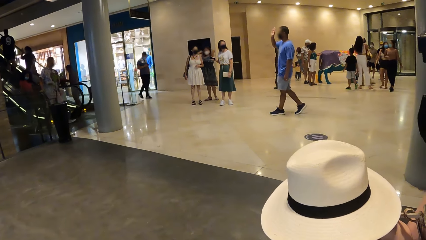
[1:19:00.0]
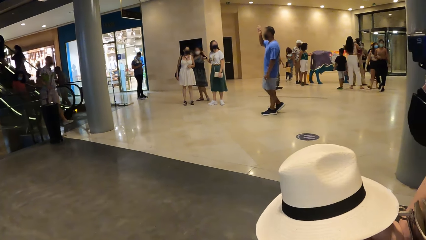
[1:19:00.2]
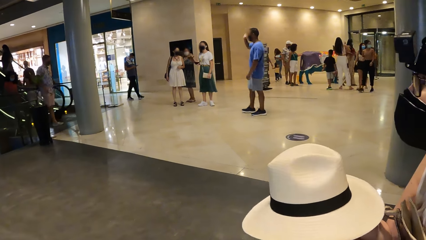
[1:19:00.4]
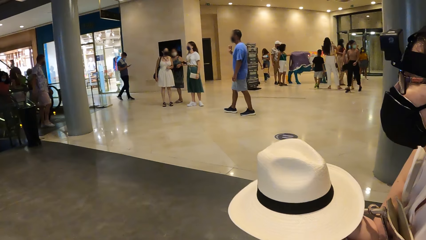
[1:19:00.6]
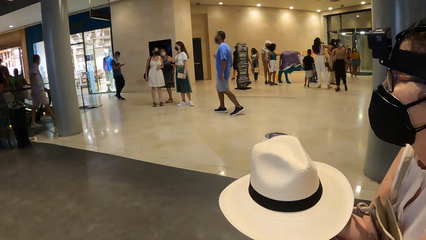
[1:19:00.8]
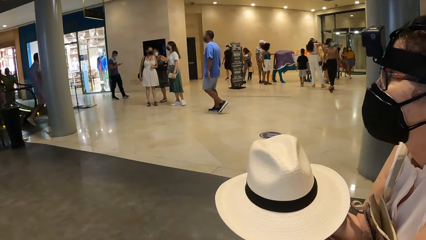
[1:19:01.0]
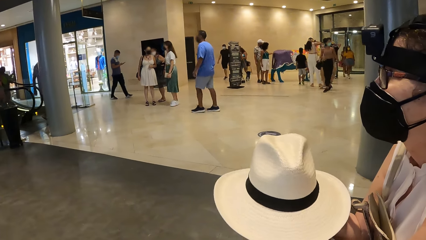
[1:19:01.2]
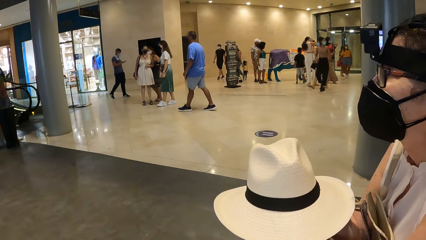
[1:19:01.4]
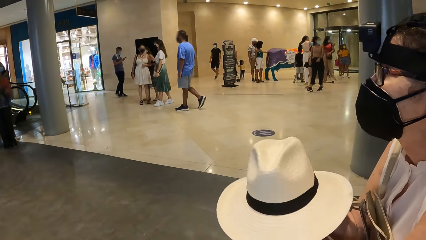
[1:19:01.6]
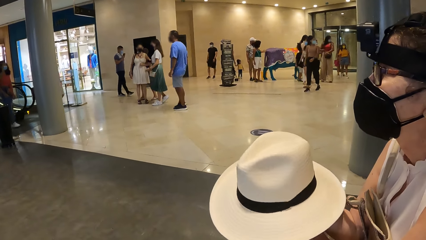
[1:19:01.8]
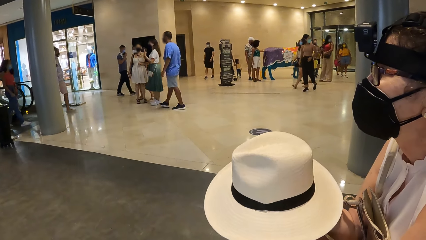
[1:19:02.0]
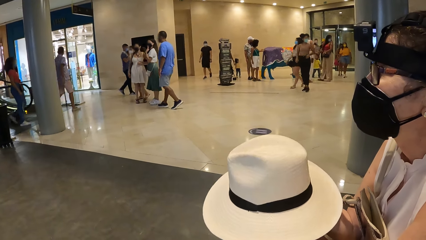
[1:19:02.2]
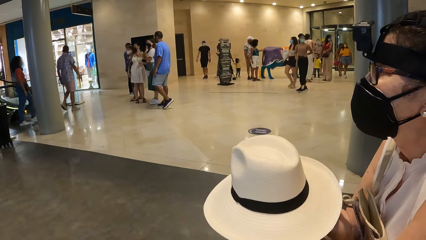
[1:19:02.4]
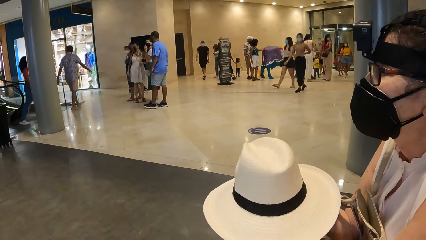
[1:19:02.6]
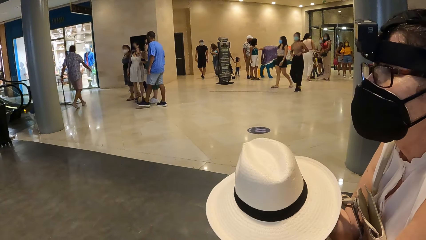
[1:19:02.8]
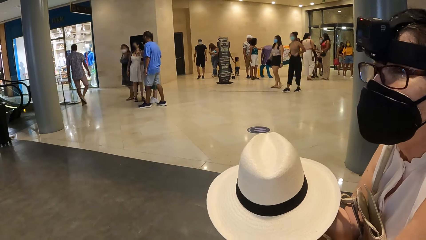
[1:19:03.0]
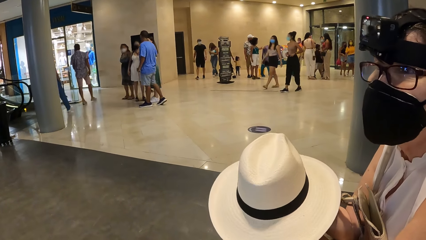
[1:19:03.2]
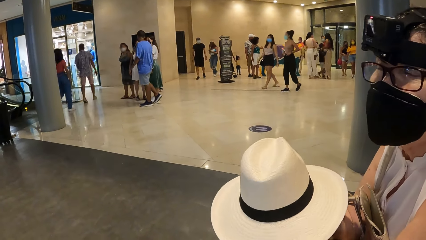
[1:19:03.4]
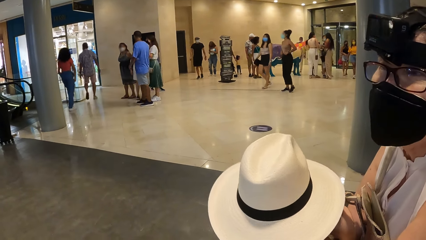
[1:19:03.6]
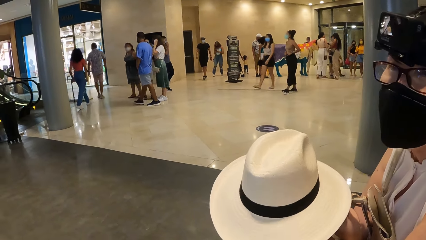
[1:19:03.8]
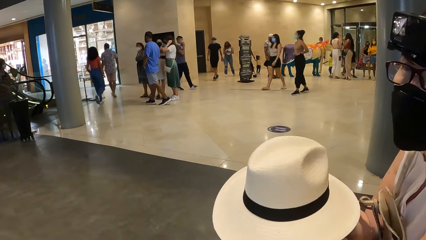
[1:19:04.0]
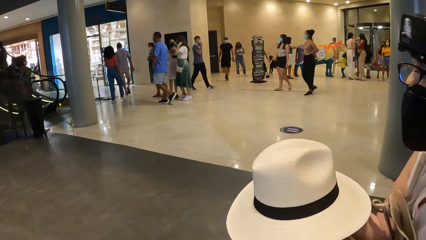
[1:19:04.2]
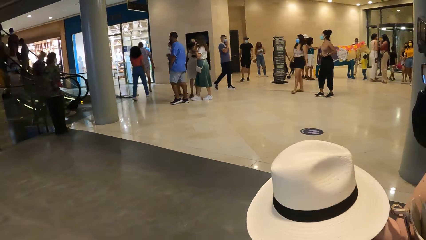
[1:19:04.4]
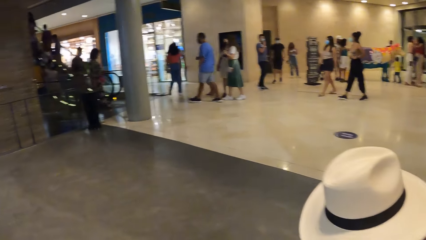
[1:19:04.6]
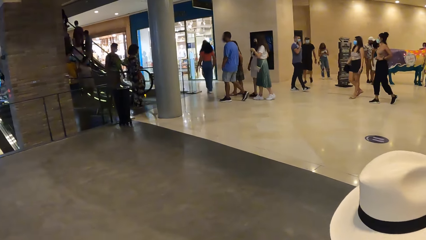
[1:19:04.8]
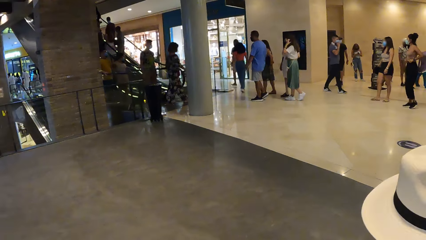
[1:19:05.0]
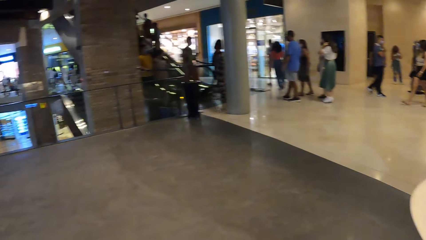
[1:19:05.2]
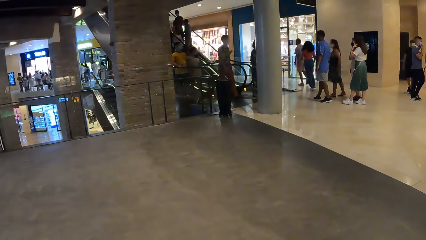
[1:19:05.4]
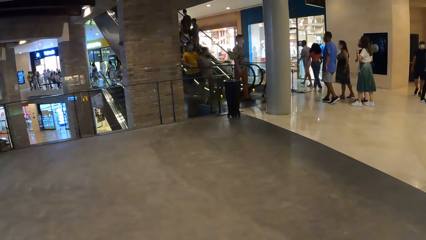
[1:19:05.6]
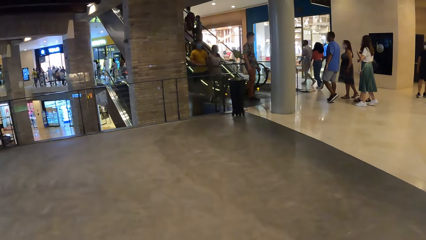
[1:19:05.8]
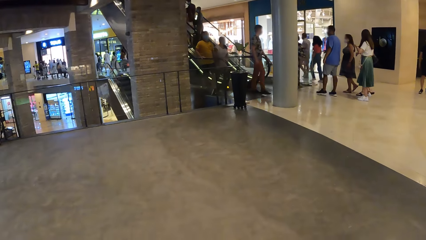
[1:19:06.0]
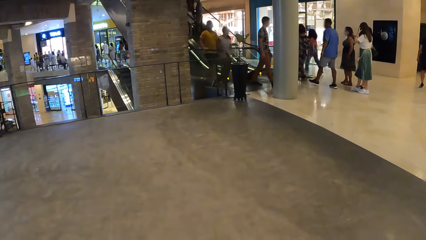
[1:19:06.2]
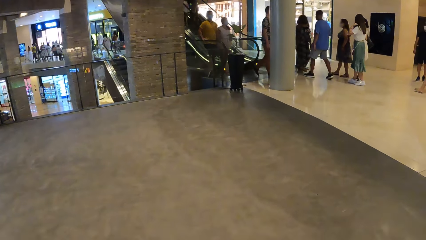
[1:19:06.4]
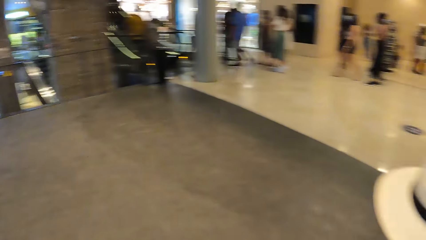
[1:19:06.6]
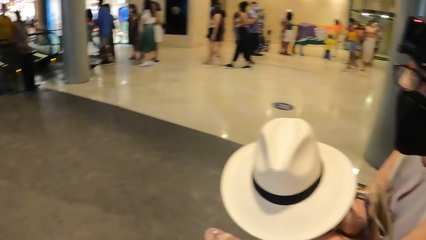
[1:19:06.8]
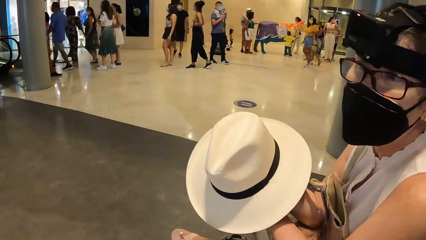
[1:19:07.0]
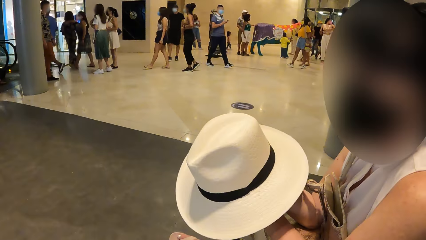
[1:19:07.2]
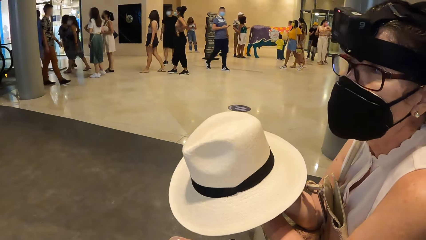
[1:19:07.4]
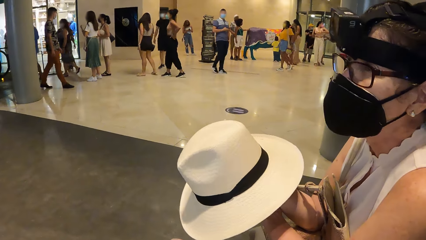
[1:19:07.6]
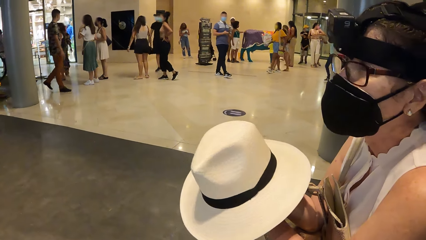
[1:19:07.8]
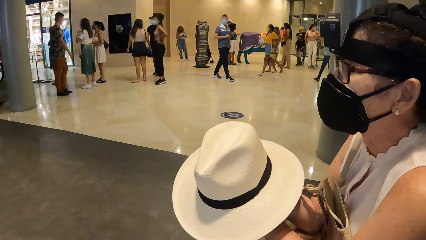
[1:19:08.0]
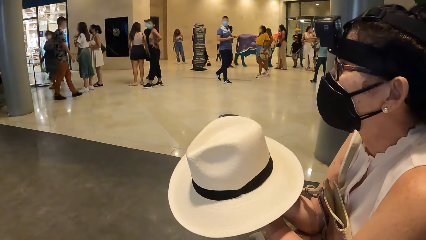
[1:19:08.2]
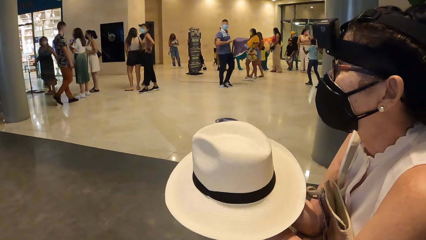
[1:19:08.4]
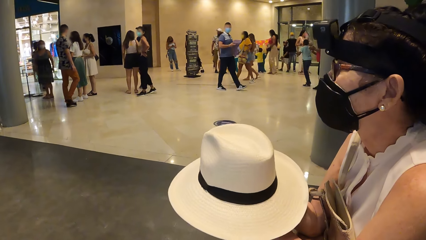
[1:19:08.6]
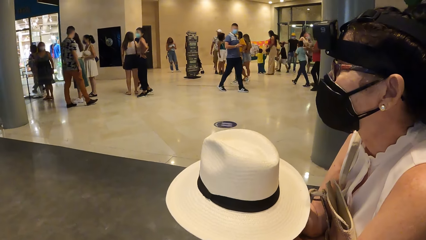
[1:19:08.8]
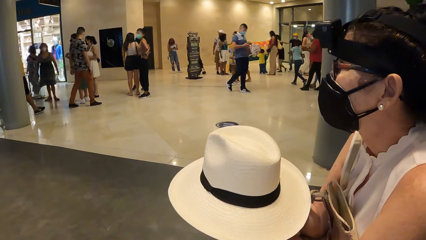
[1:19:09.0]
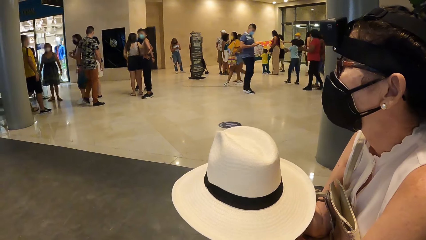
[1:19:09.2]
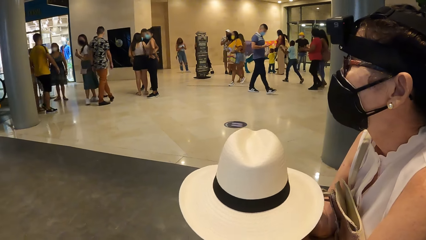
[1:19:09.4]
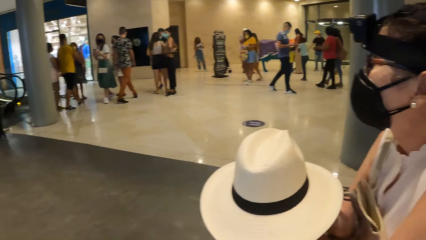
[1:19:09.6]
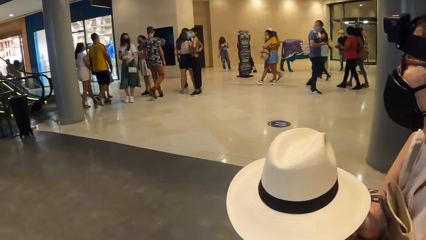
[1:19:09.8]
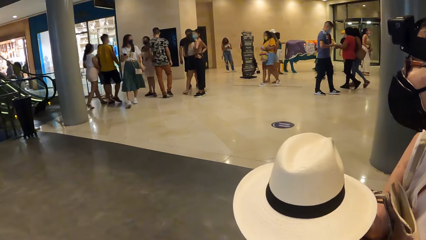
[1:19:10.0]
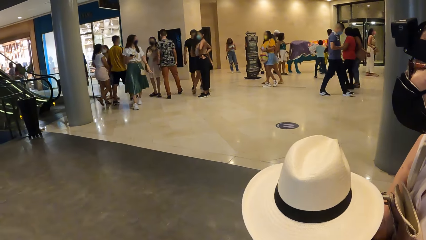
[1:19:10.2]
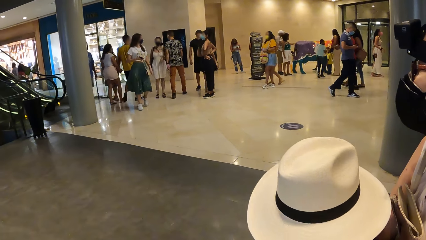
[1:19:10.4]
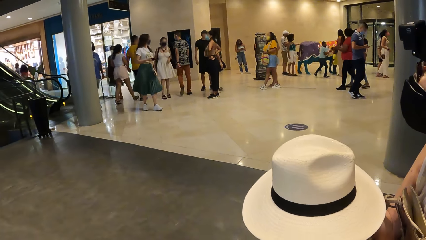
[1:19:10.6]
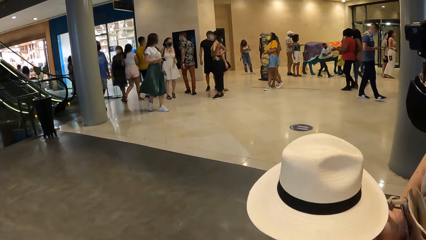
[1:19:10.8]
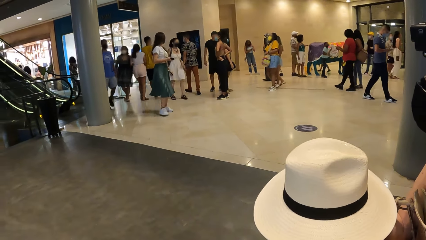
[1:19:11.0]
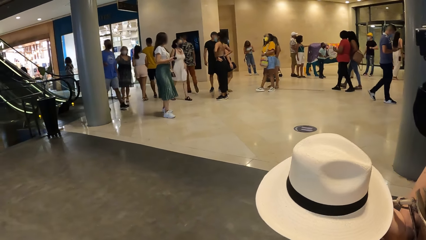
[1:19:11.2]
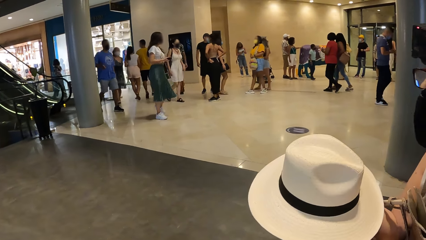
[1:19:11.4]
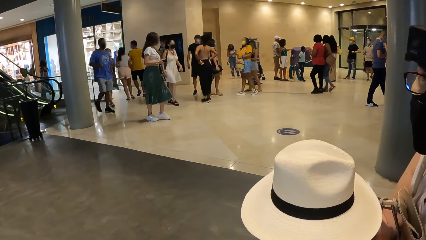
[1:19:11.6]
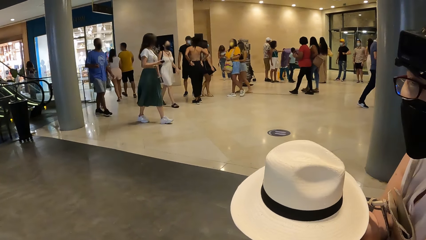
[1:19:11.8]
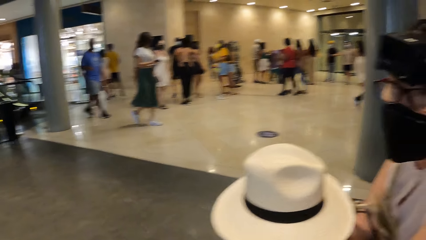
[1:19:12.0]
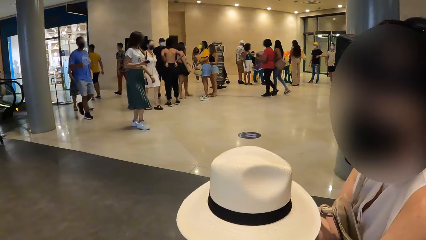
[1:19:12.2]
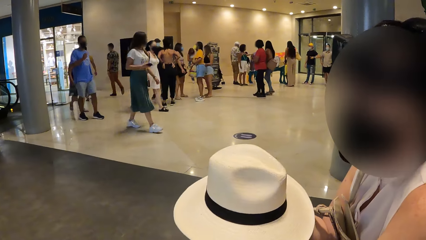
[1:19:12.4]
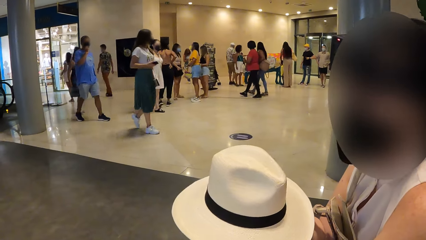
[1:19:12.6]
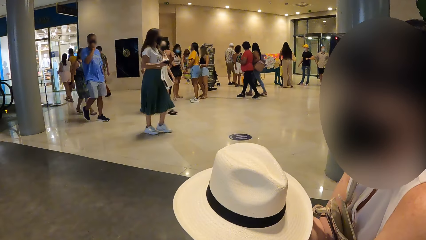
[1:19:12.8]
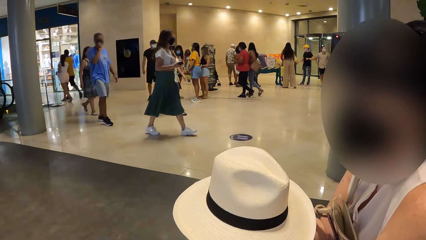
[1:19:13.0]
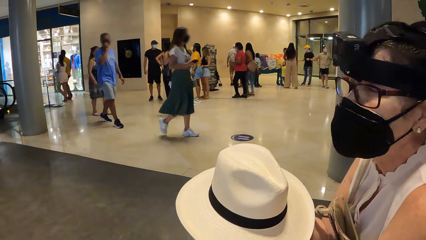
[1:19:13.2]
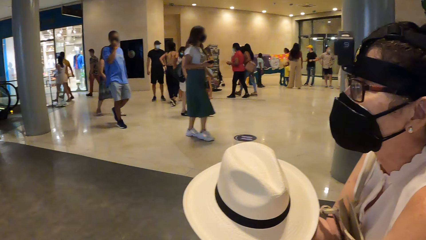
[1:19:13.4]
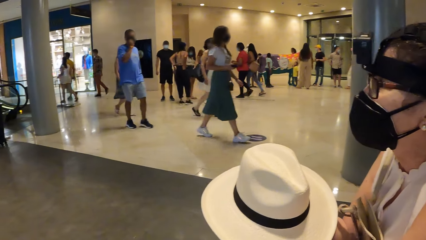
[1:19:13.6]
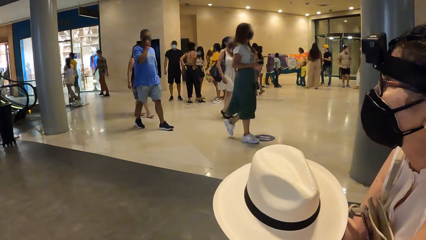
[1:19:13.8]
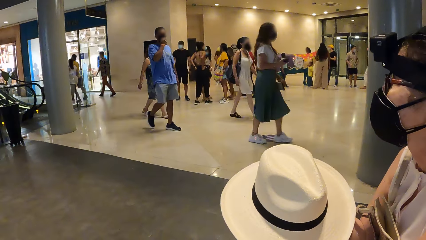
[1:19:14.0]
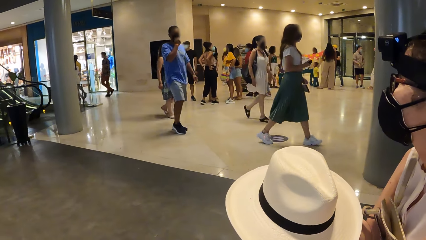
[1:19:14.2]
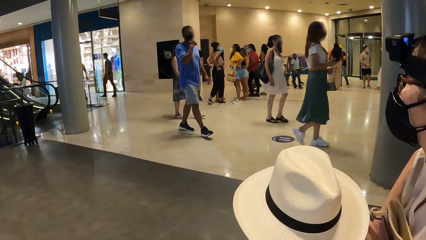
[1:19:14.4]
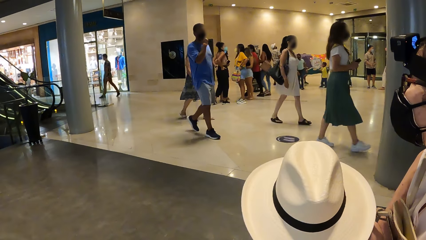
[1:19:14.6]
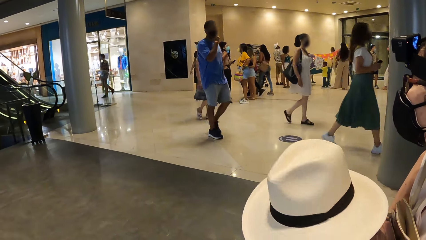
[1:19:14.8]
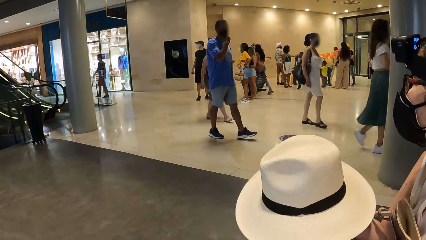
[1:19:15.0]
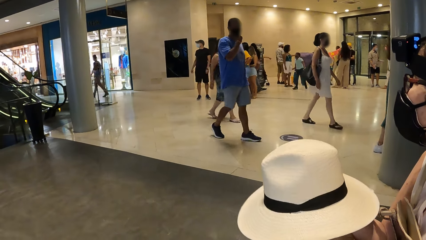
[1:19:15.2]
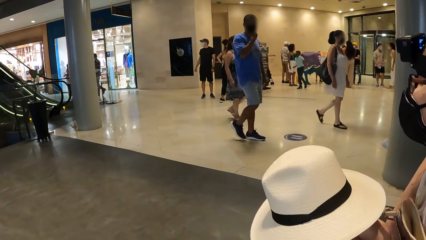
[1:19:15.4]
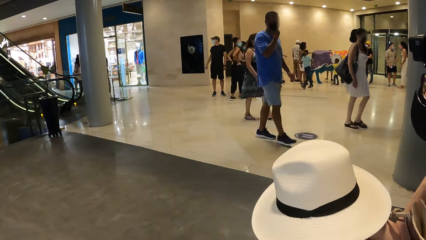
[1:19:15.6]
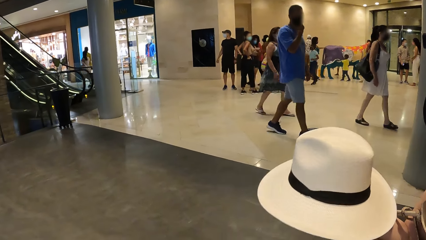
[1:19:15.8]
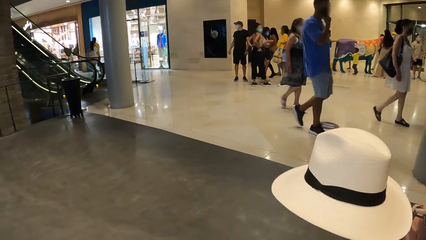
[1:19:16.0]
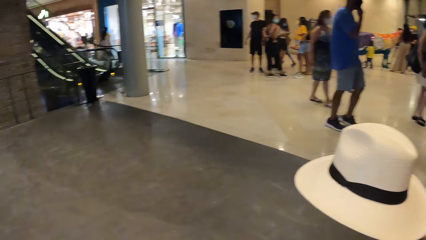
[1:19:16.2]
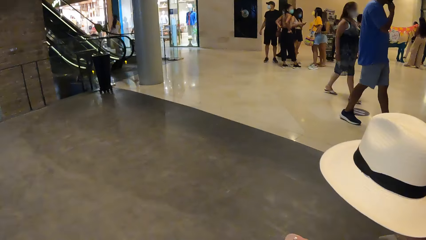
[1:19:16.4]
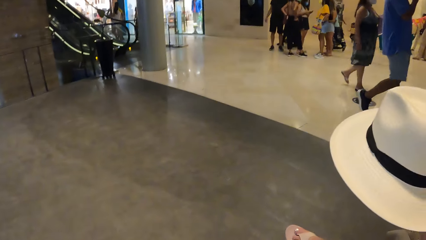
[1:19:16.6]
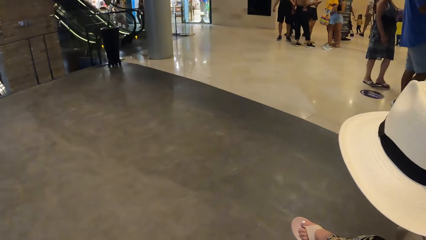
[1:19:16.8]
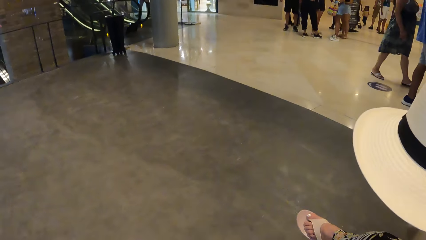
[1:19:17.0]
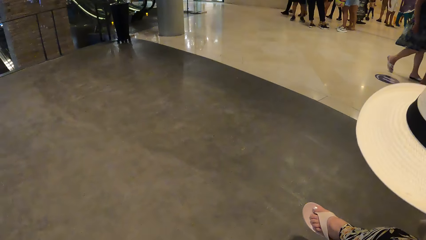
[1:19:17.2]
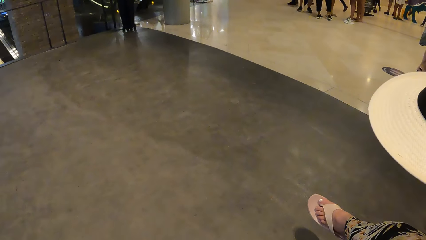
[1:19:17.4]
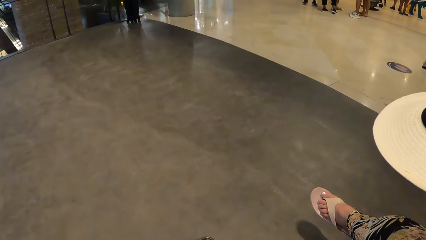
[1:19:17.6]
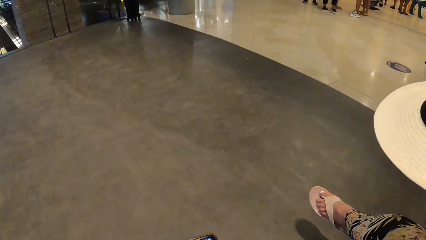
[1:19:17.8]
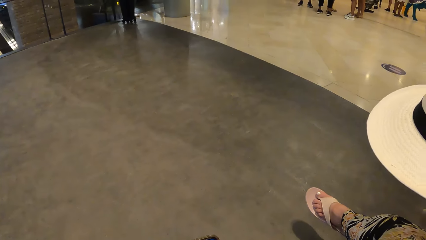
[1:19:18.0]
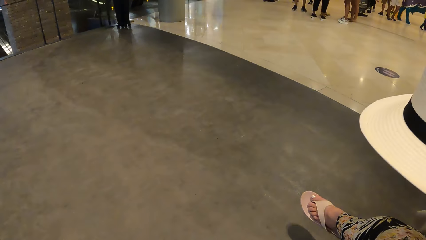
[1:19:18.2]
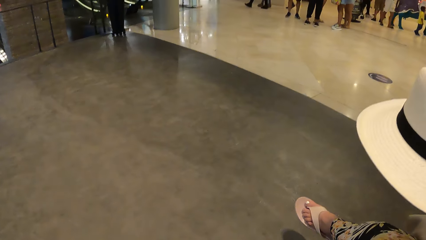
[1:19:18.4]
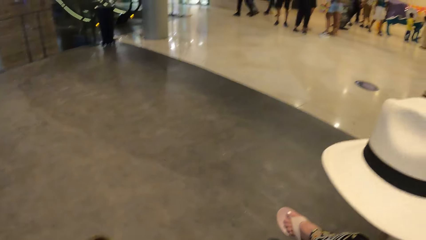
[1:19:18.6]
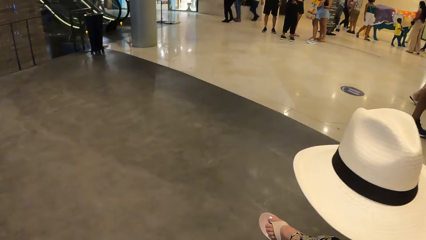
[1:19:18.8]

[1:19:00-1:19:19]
The camera wearer interacts with a woman. The woman converses with the camera wearer. The camera wearer stares at the compound. They look around in the museum. They interact with the woman. The woman rotates her hat. The camera wearer interacts with the woman. The woman converses with the camera wearer. The camera wearer looks around in the museum. They stare at the compound.
